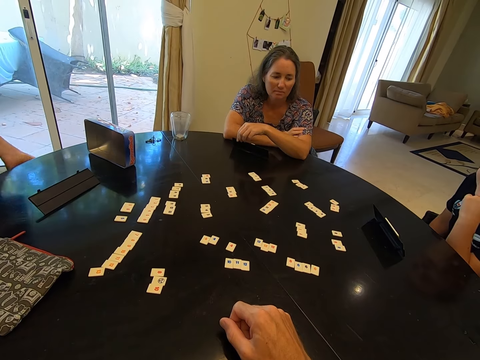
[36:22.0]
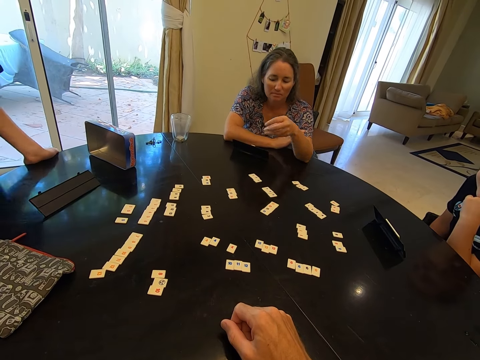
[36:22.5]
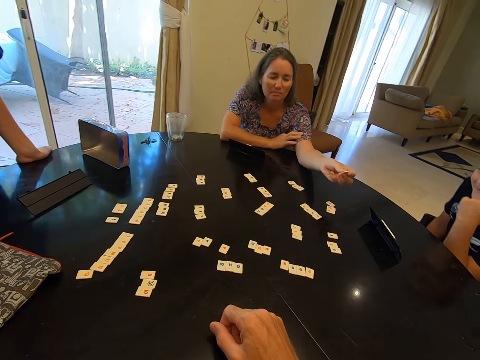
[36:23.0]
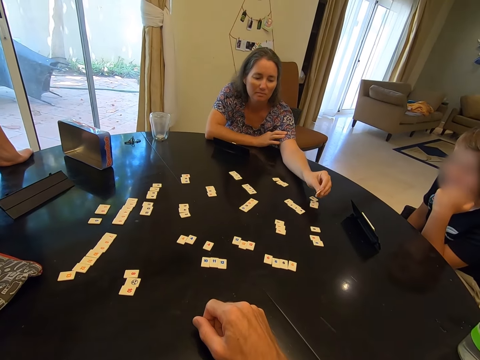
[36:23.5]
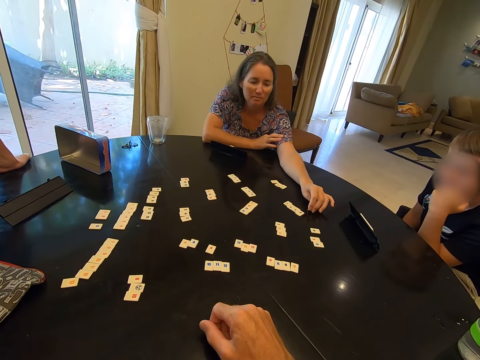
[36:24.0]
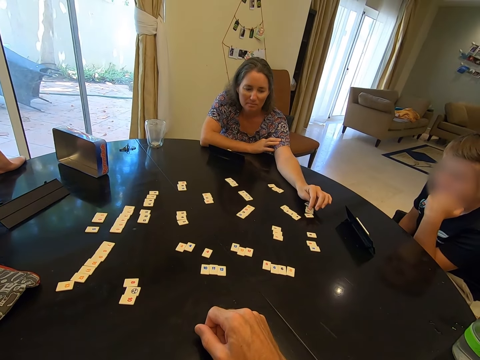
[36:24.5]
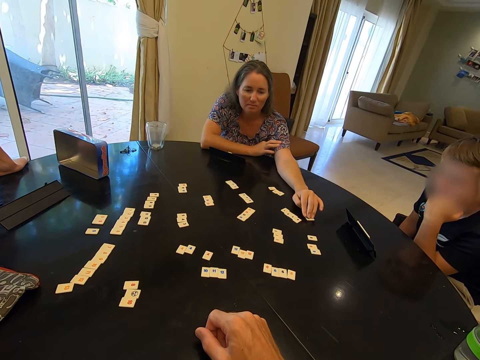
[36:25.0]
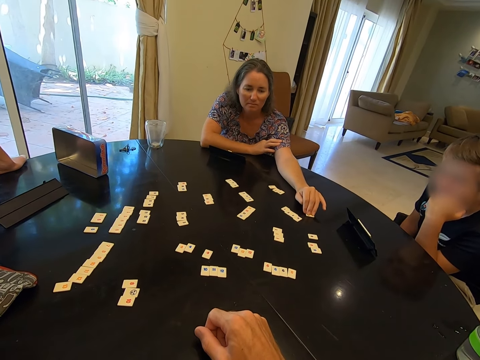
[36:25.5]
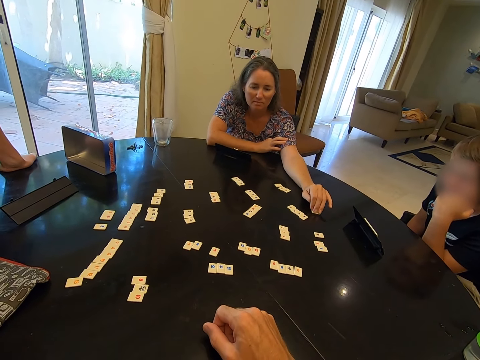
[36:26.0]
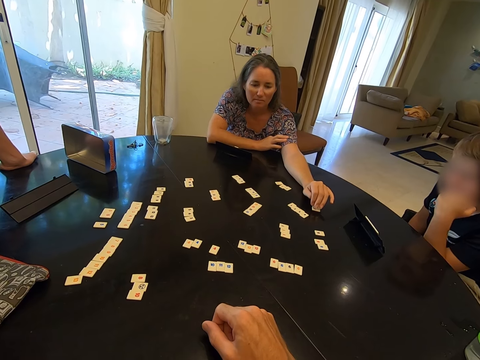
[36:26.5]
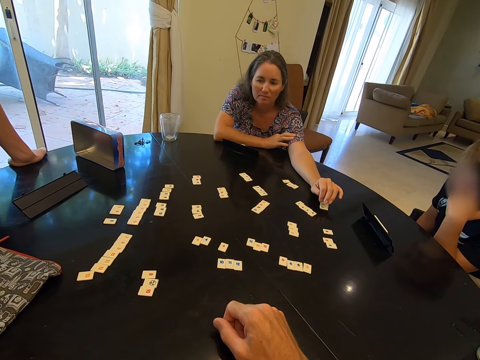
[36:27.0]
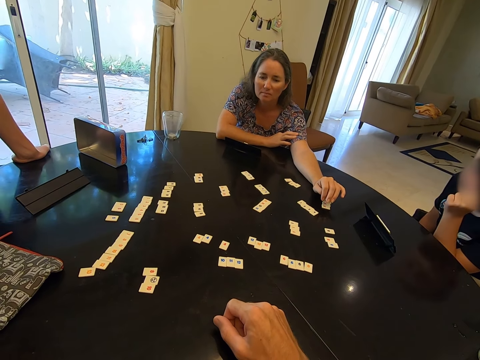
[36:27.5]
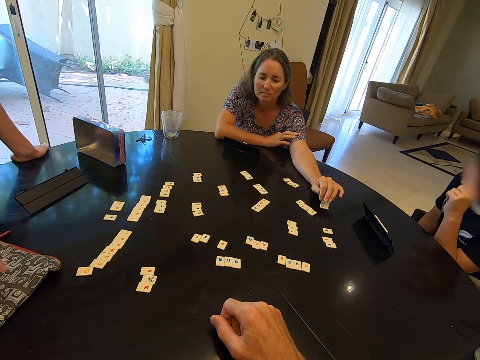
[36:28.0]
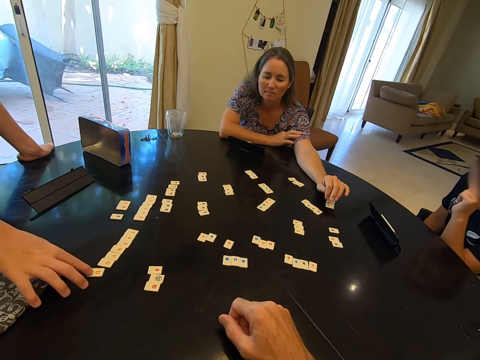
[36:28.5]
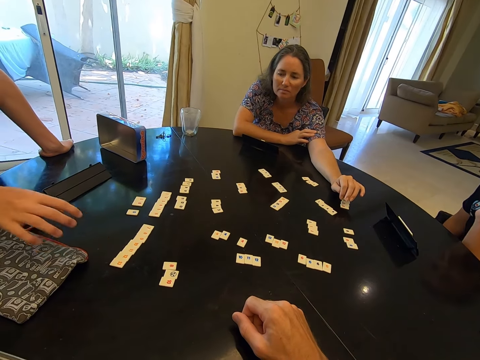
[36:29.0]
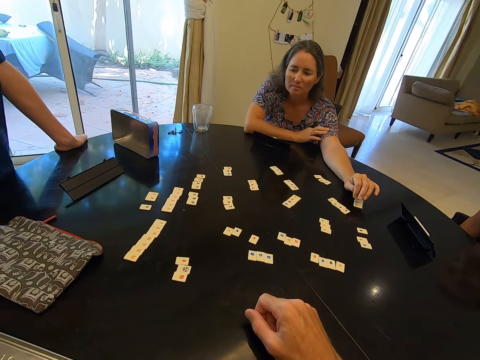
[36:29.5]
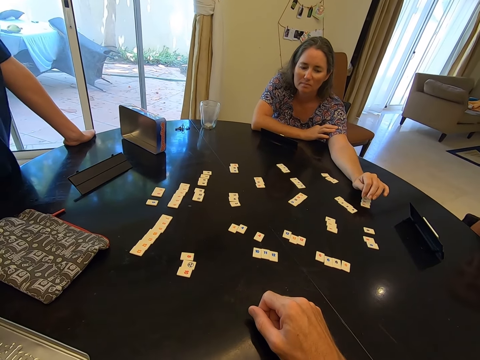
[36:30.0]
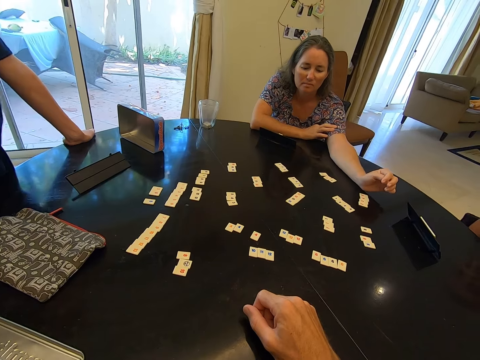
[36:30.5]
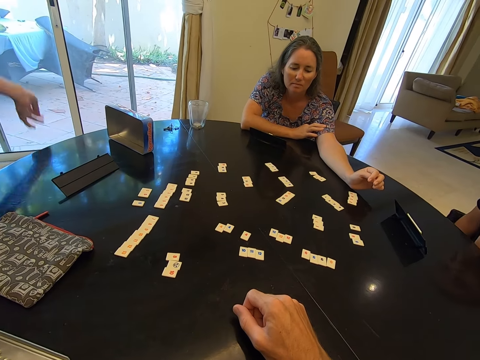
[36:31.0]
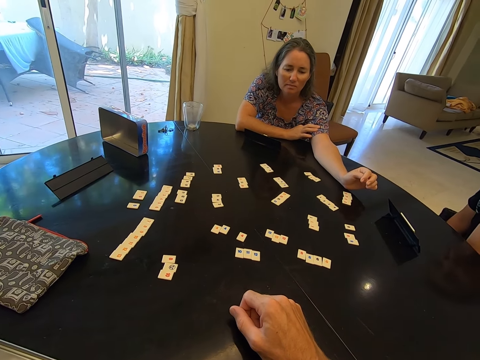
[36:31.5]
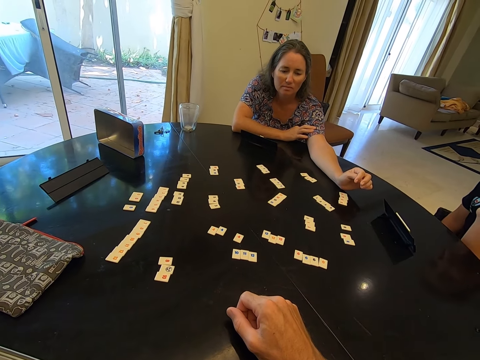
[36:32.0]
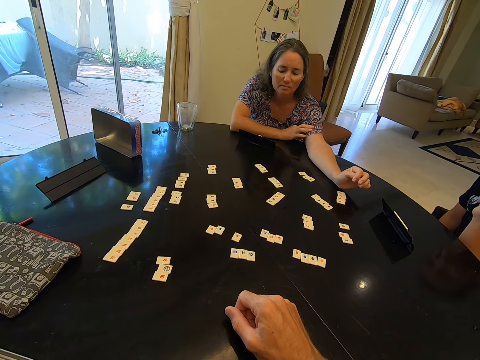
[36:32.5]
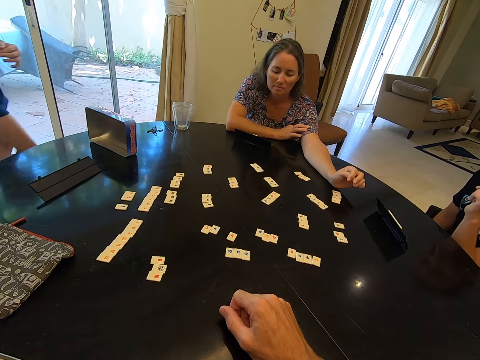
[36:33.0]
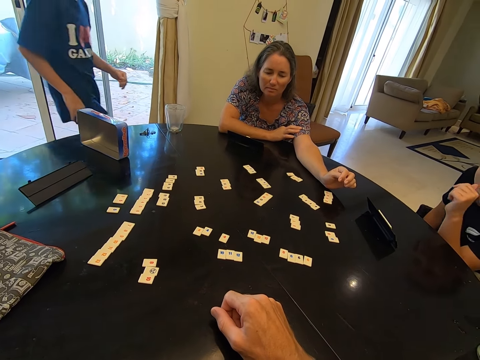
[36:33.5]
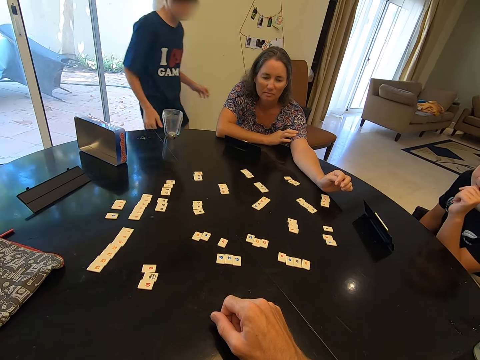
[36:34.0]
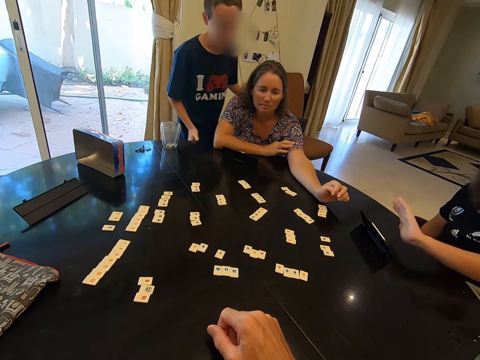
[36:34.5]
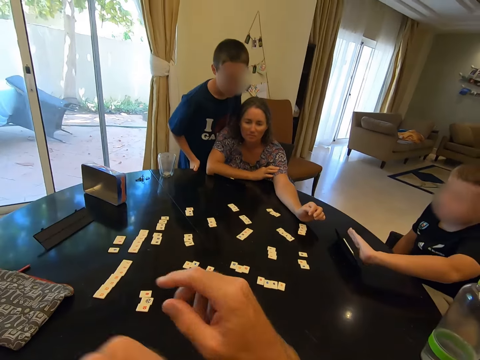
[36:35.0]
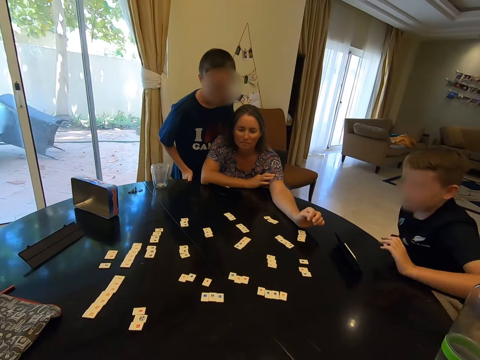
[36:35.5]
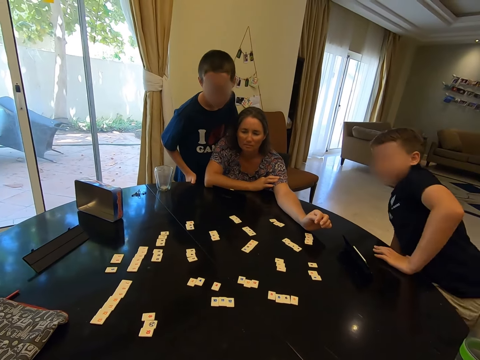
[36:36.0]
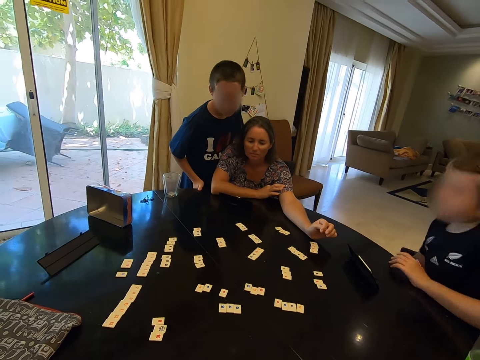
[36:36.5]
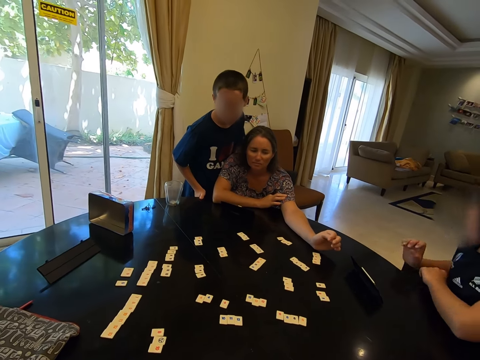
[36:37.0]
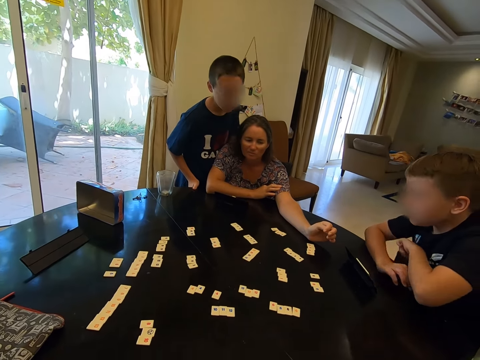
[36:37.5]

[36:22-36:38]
A lady picks up a card on the table. A boy stands along the table. The lady drops the card on the table. Another boy stares on the table. The lady holds a hand over the cards on the table. The first boy positions a card on the table. The first boy walks along the table towards the lady. The first boy stands behind the lady. The other boy moves a hand over the cards stand on the table and positions the table seat.

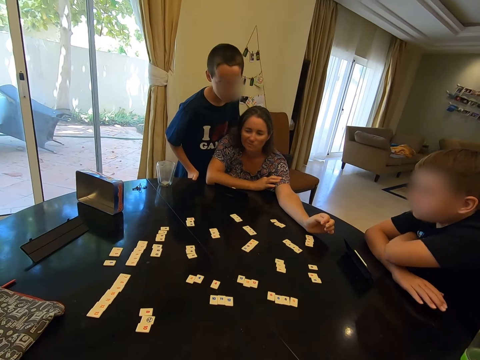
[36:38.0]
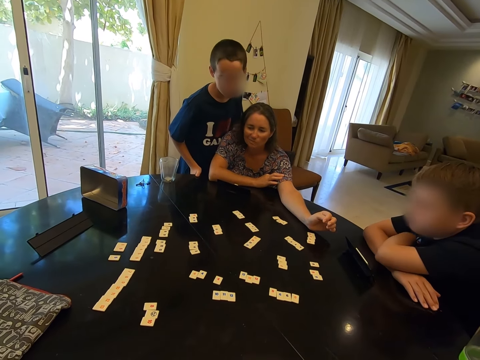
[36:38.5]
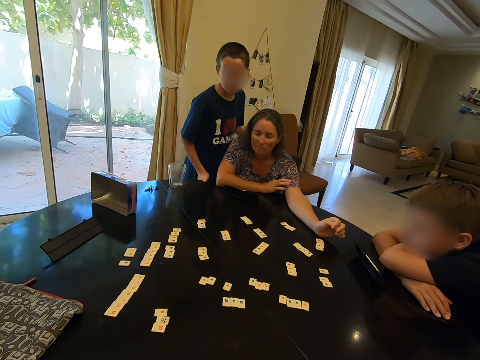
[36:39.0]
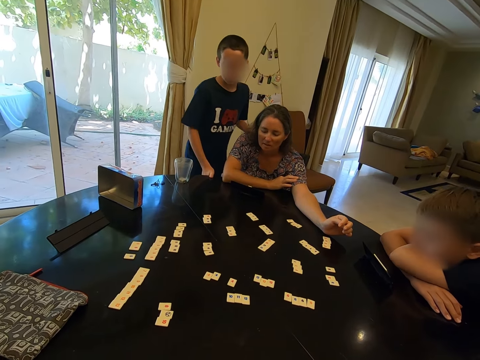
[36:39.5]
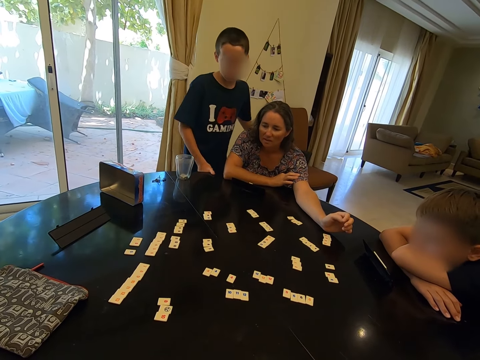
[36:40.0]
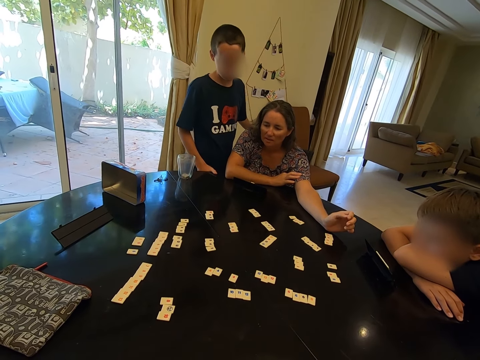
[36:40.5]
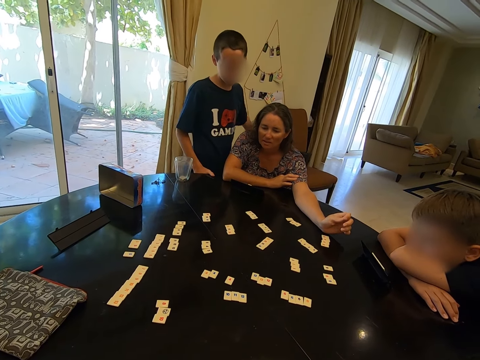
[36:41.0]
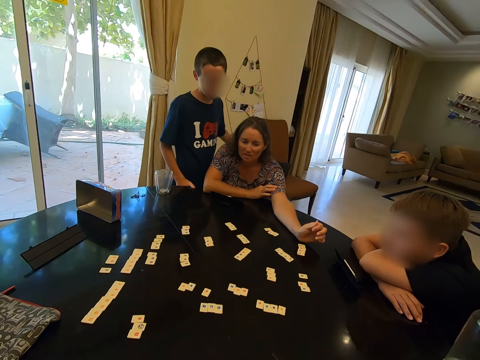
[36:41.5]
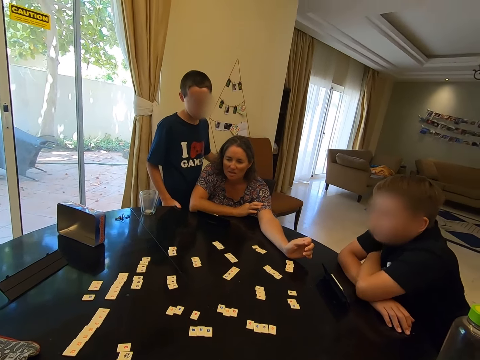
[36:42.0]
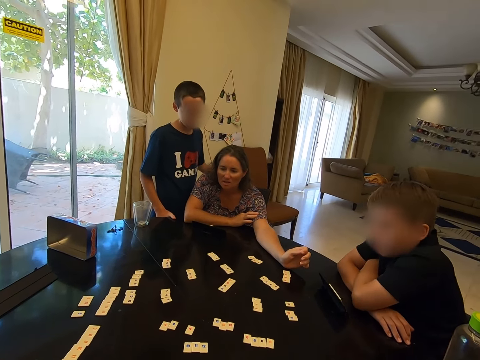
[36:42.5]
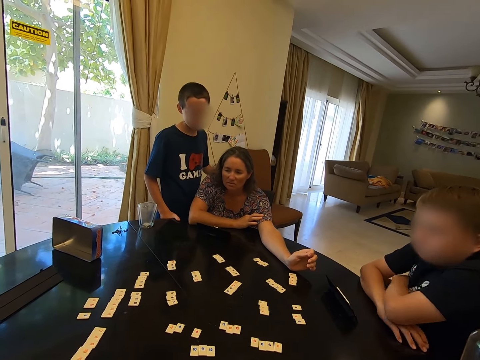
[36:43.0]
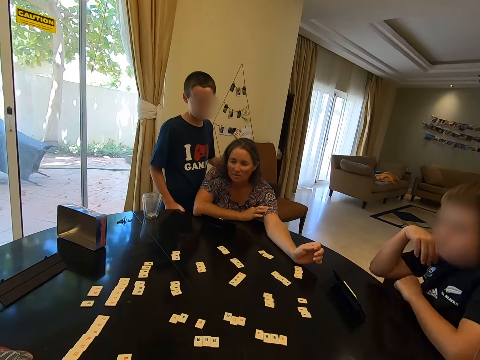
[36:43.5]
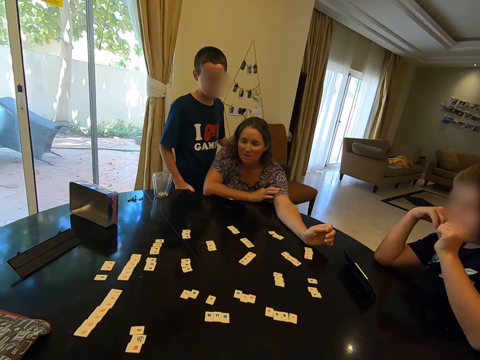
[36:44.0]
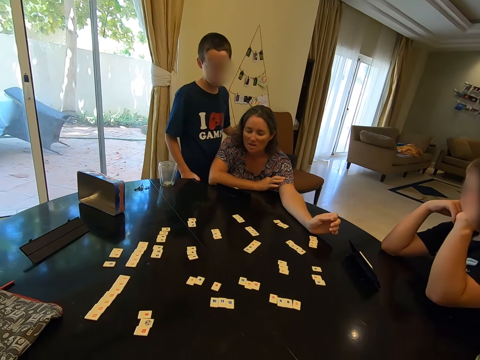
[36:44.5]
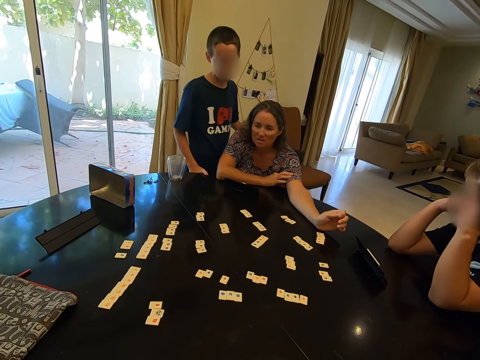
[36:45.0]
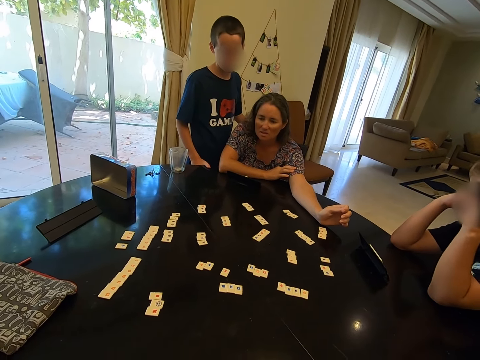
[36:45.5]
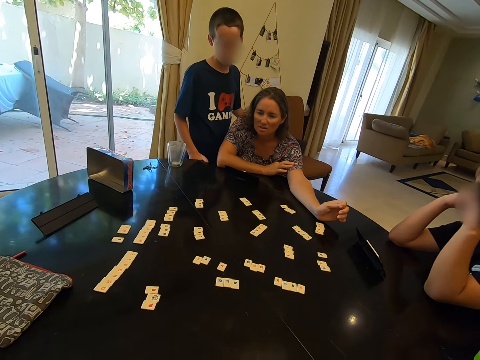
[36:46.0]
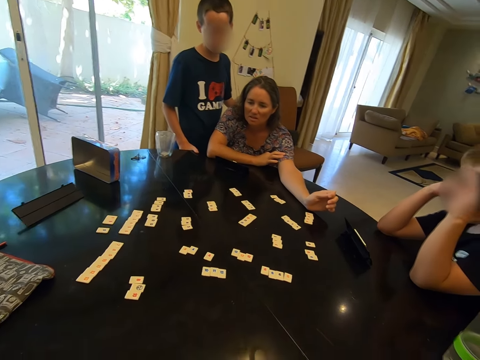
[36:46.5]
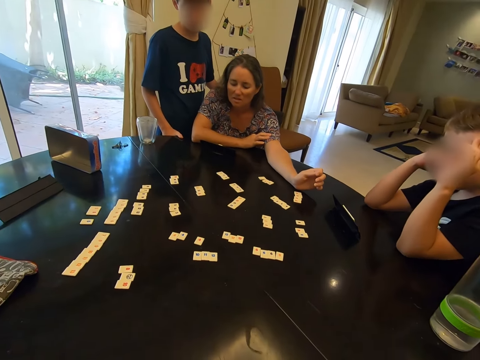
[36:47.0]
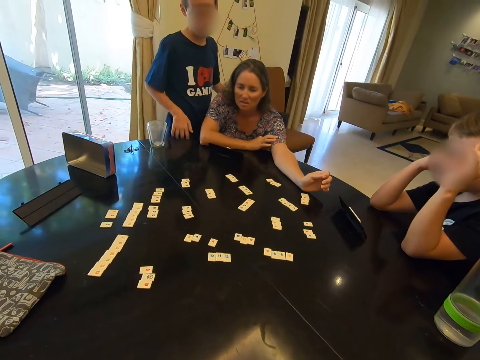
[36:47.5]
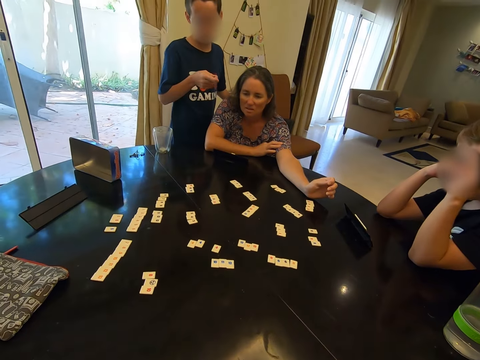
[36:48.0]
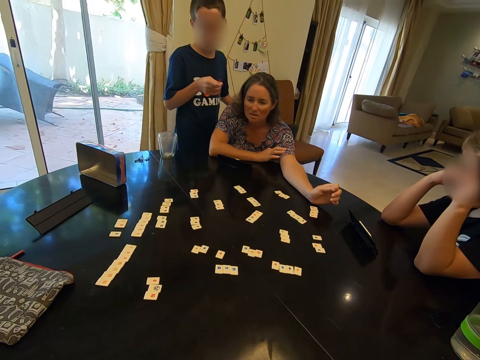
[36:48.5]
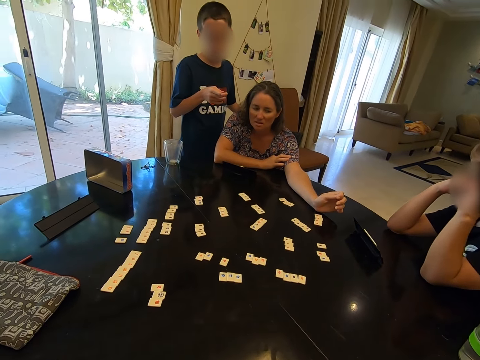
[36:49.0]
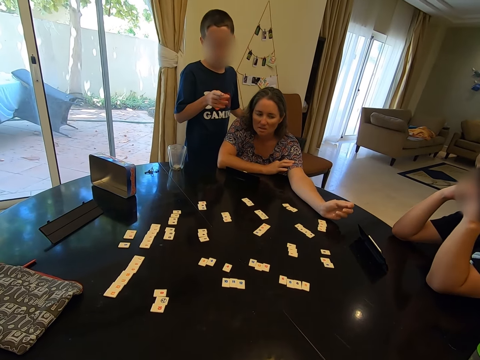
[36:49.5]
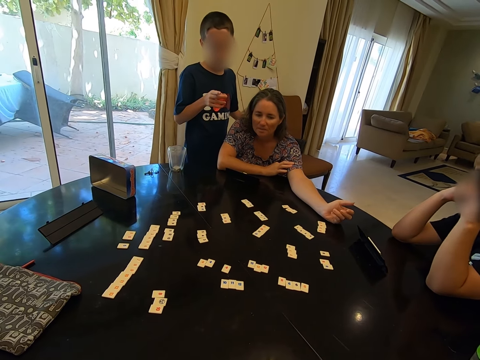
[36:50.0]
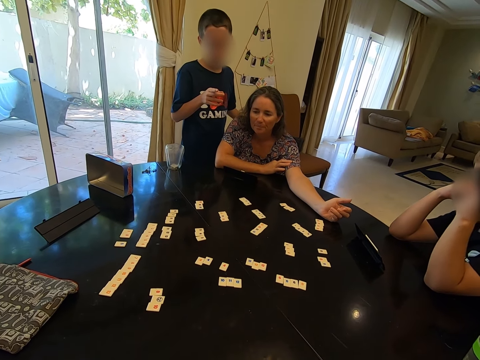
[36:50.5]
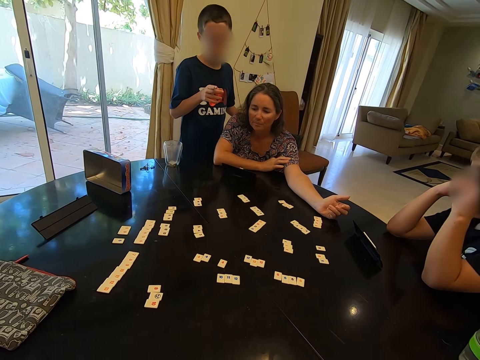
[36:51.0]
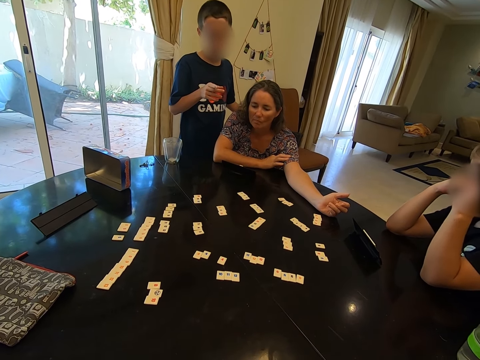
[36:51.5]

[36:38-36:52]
A boy stares on the table. A lady looks at the chips on the table. A man looks at the chips on the table. Another man looks at the chips. Another boy gestures, moves a hand.
